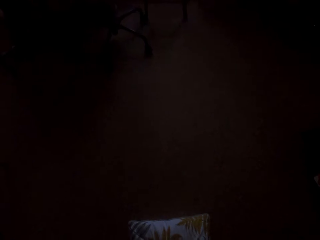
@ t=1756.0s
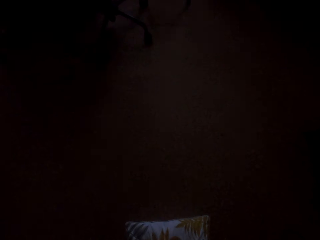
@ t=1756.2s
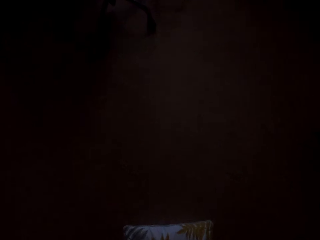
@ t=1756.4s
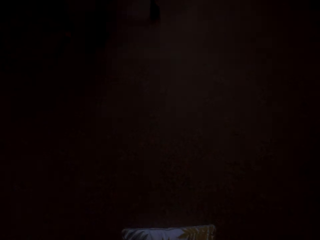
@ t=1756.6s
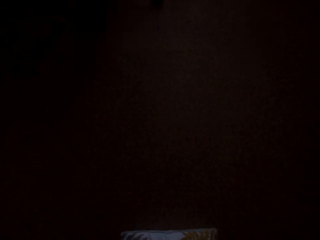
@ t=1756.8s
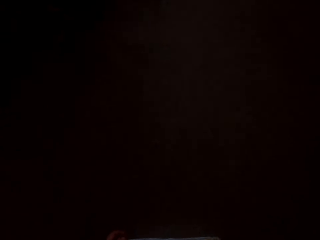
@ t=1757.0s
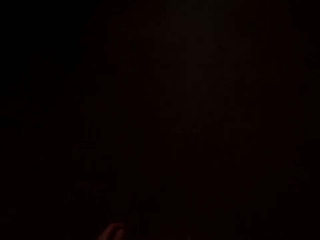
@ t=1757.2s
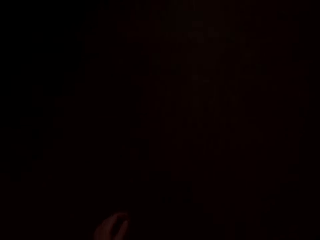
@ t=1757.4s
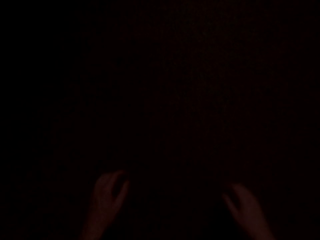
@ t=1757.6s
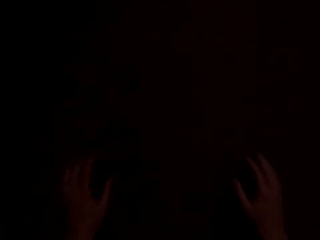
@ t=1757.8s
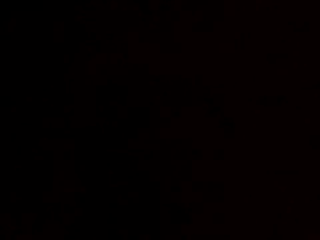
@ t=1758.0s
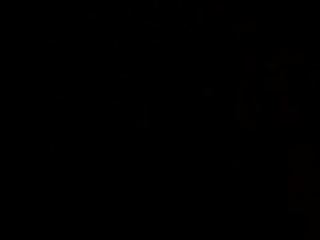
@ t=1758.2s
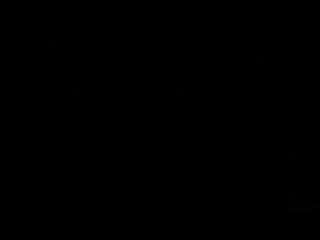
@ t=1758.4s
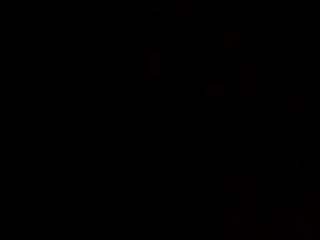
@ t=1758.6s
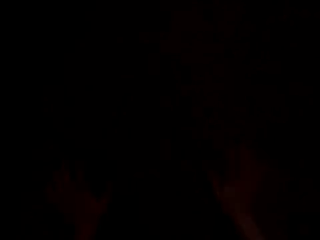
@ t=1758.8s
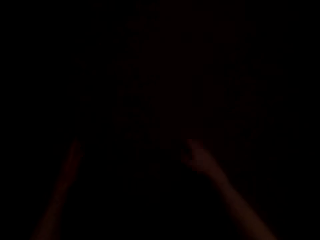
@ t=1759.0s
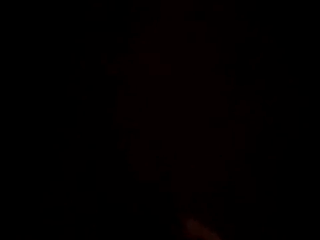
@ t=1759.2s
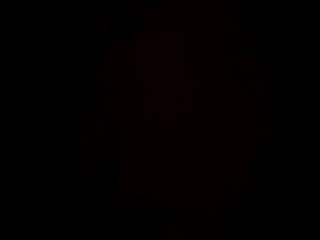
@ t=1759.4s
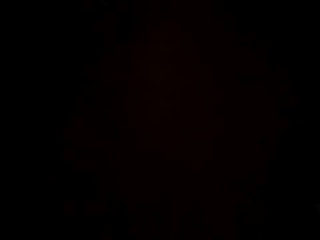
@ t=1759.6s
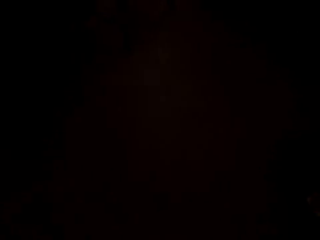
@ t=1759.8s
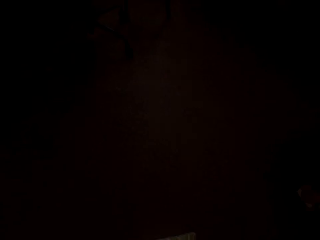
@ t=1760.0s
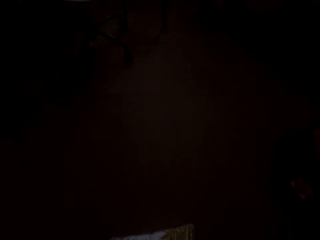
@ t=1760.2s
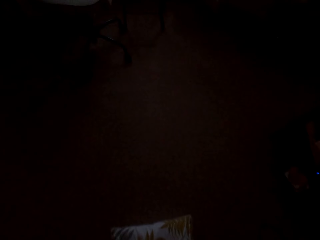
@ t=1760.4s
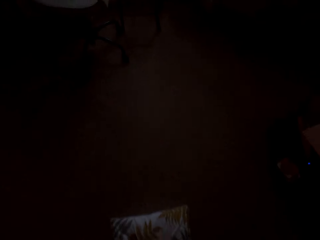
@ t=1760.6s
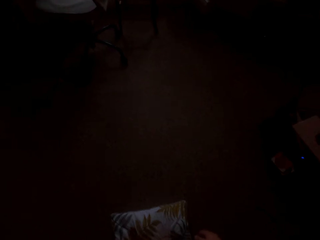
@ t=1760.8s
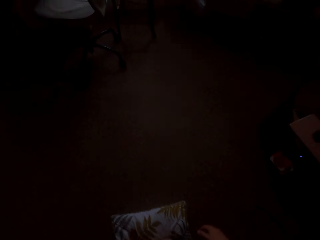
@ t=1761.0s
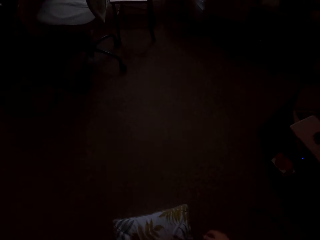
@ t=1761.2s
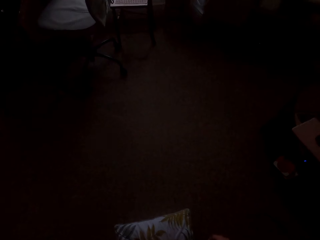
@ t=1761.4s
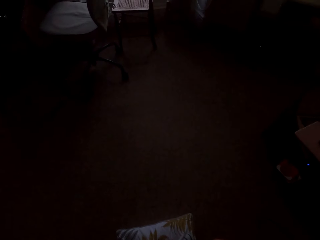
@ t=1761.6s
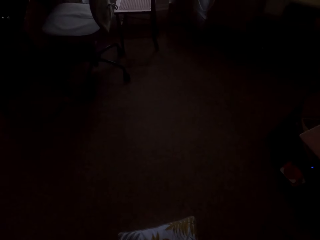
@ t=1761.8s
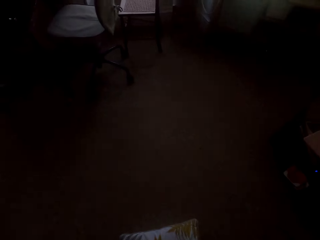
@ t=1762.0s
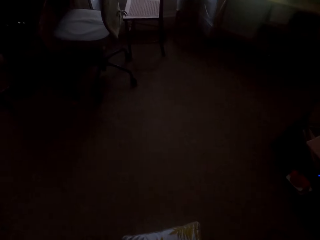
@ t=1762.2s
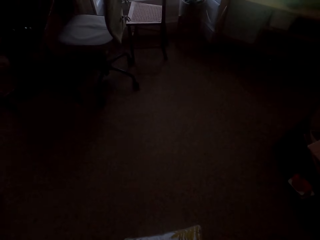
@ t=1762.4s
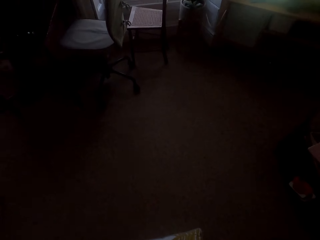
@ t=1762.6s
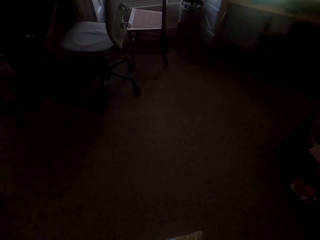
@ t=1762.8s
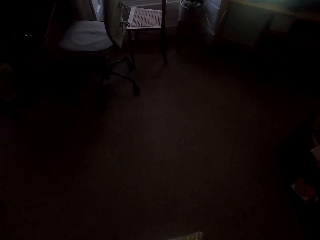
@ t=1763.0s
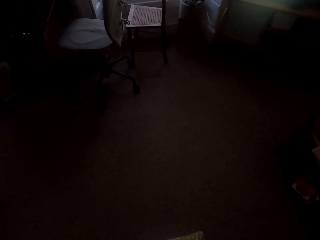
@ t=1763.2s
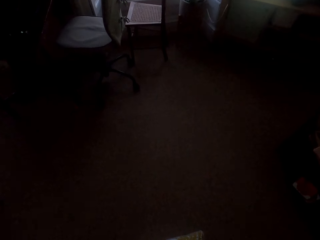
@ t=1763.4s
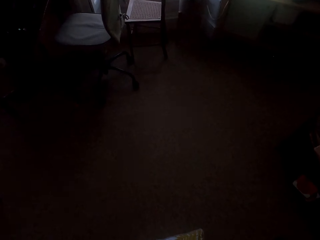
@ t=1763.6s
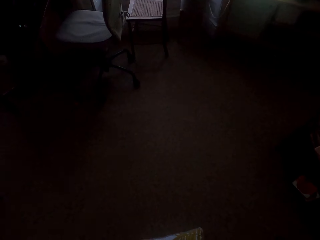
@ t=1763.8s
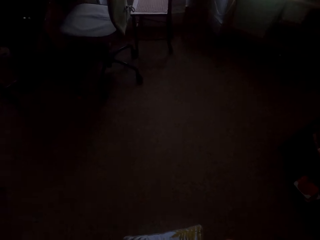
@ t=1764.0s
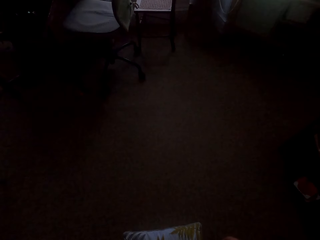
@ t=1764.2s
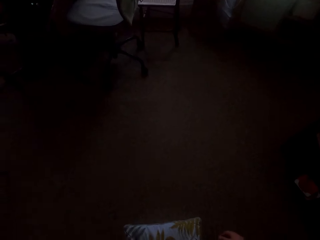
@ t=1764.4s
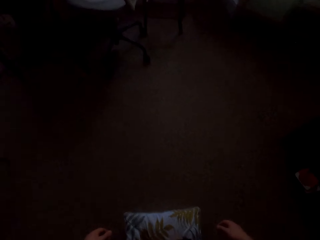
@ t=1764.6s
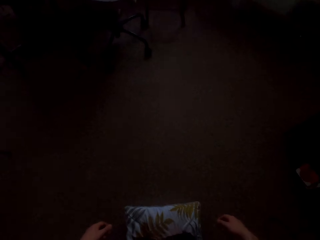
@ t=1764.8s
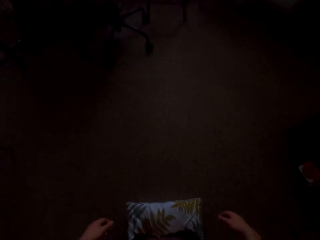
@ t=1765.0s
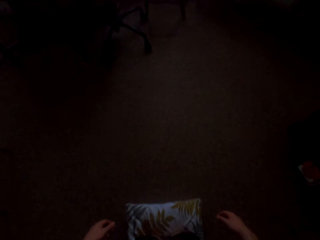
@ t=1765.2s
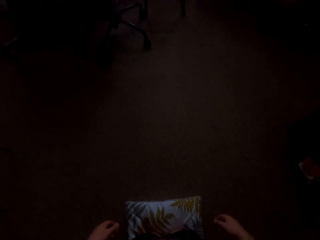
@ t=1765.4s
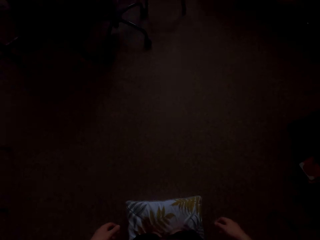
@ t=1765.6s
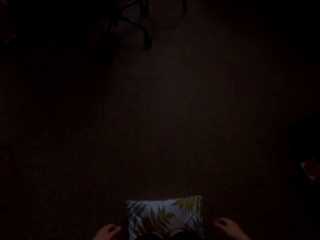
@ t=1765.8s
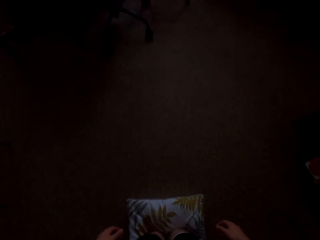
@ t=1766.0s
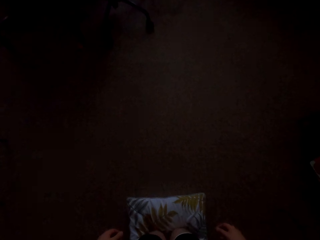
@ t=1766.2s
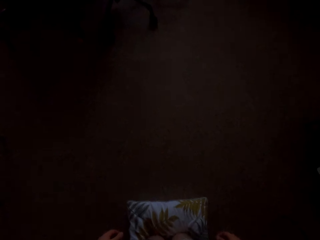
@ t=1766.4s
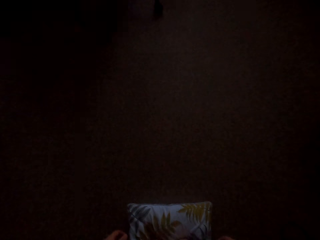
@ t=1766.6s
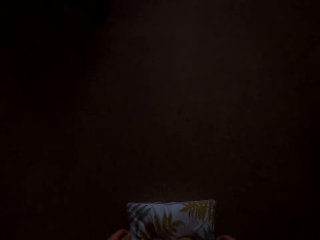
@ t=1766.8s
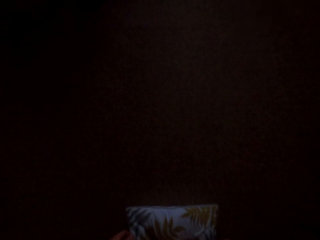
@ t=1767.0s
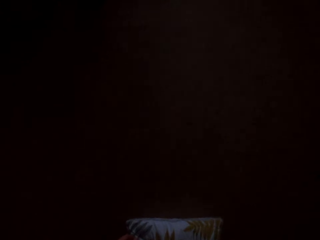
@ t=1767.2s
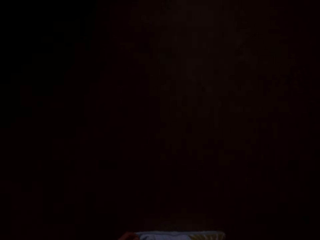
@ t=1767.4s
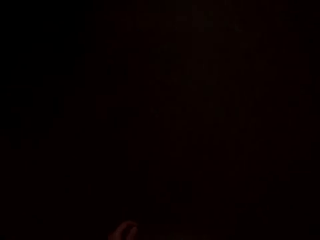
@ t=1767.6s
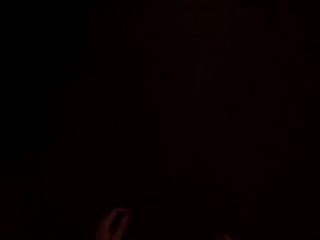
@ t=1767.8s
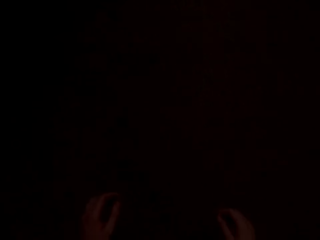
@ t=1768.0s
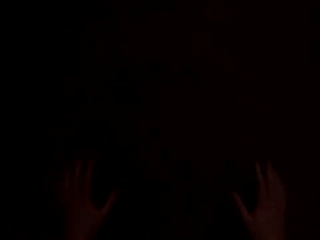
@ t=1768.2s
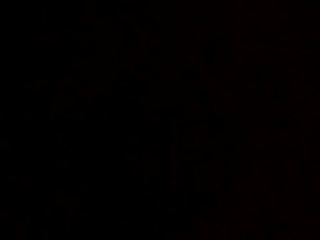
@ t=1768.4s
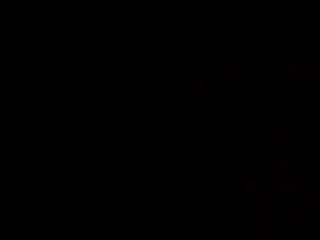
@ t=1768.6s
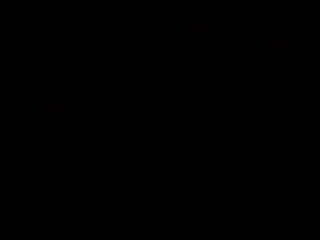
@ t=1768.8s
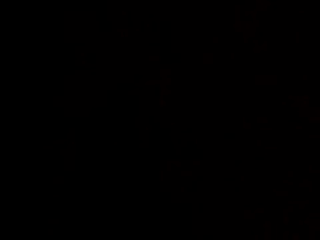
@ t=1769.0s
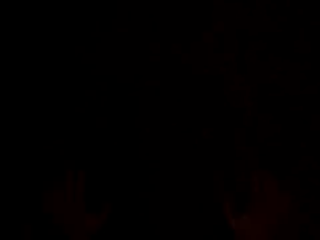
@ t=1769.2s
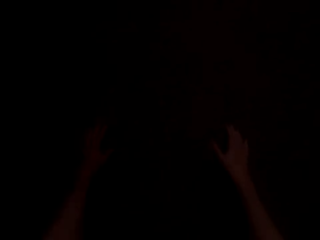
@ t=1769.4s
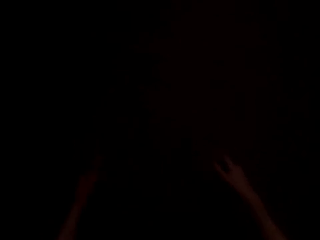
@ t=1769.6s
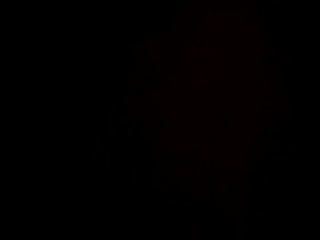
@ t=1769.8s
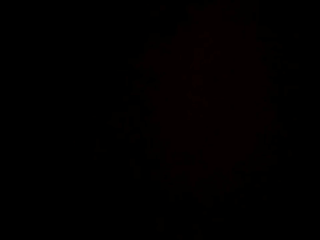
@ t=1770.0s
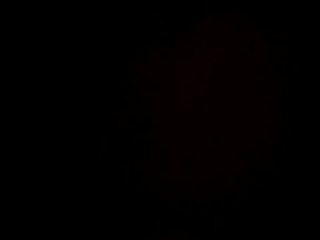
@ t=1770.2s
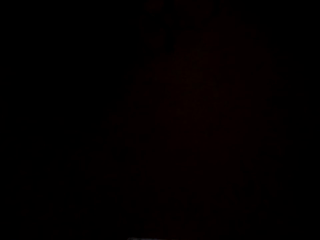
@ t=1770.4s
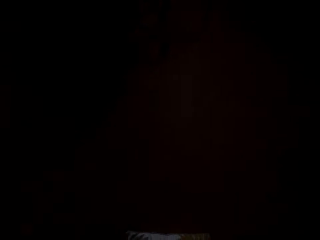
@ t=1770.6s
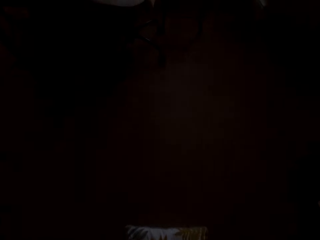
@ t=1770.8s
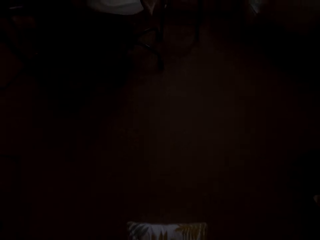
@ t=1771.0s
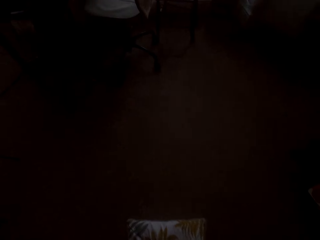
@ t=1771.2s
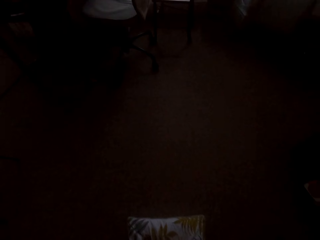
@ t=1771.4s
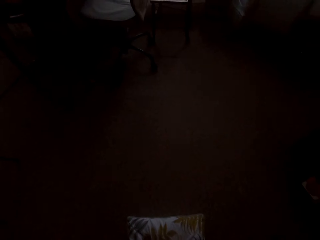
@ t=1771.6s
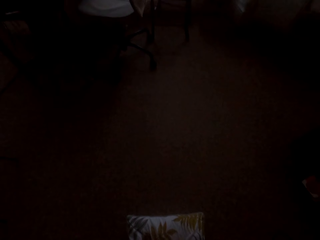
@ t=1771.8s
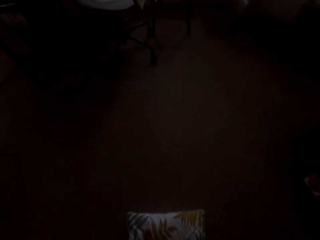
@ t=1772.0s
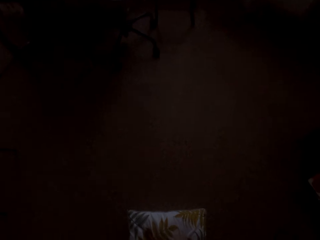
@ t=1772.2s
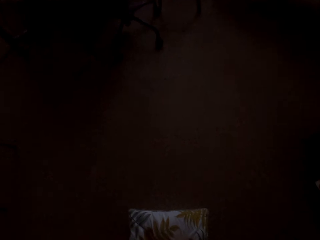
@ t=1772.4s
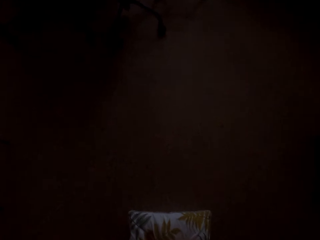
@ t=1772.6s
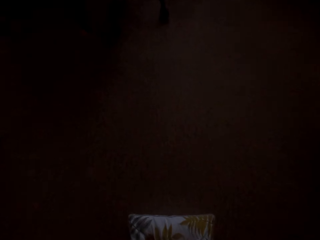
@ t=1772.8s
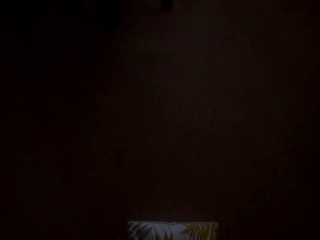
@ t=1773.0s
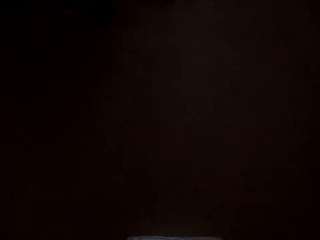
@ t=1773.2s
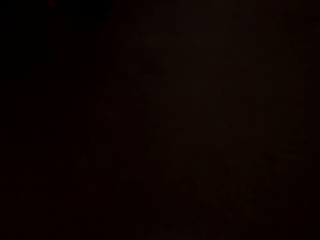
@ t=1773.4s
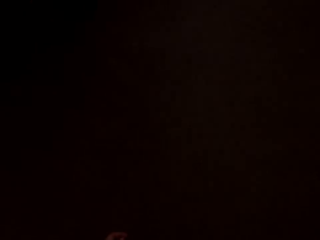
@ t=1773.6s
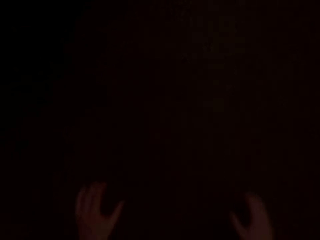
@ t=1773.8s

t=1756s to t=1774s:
The camera wearer stretches out.

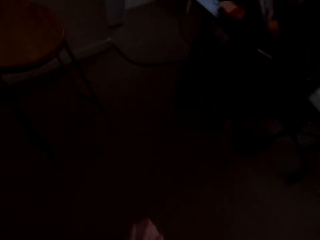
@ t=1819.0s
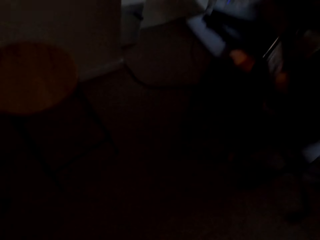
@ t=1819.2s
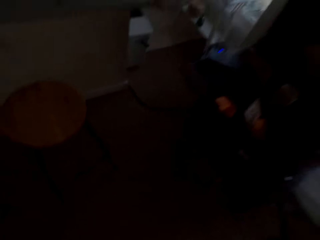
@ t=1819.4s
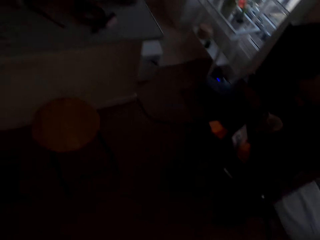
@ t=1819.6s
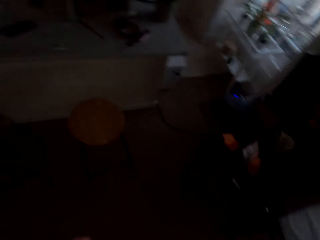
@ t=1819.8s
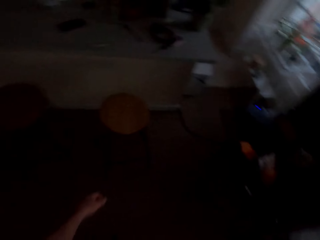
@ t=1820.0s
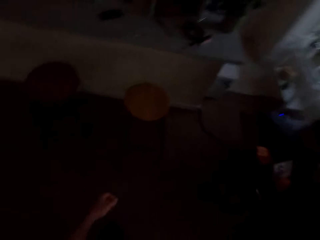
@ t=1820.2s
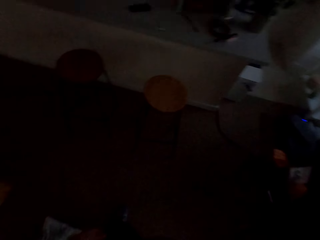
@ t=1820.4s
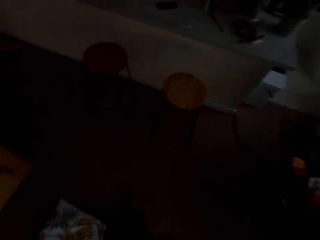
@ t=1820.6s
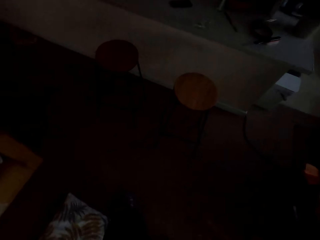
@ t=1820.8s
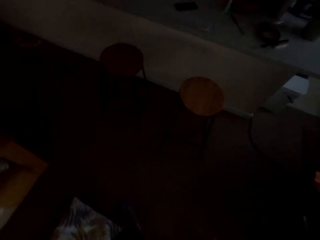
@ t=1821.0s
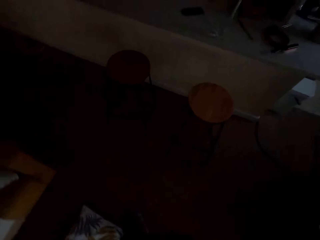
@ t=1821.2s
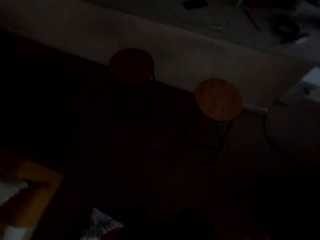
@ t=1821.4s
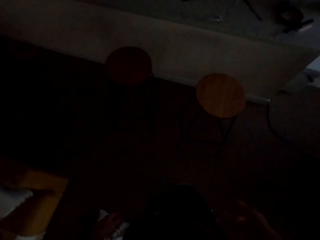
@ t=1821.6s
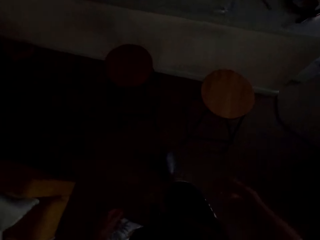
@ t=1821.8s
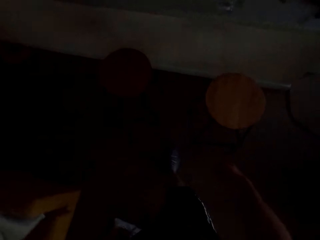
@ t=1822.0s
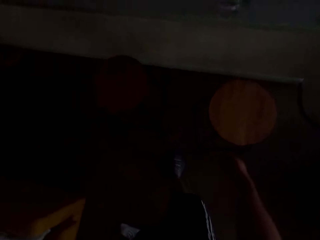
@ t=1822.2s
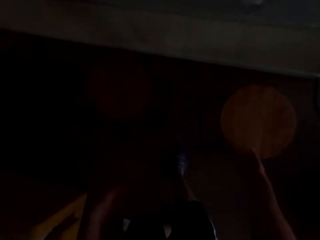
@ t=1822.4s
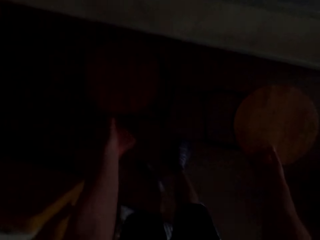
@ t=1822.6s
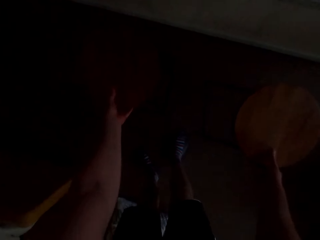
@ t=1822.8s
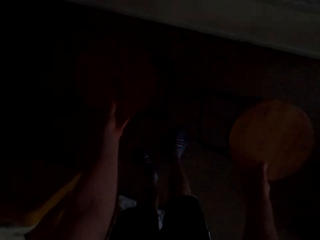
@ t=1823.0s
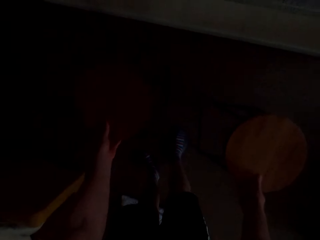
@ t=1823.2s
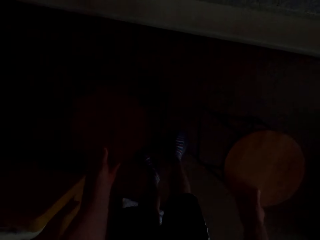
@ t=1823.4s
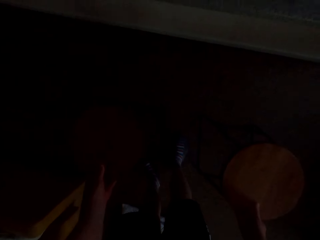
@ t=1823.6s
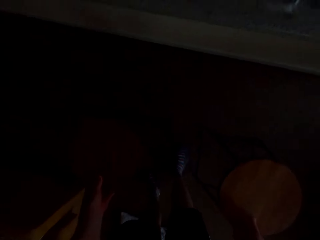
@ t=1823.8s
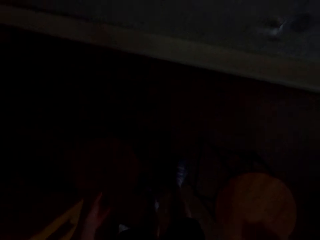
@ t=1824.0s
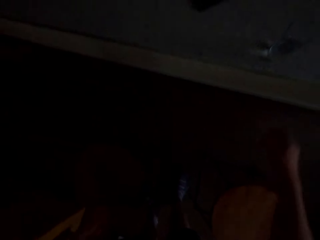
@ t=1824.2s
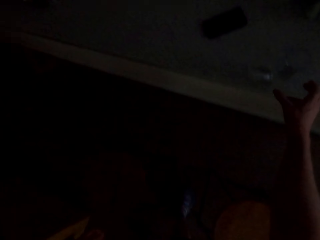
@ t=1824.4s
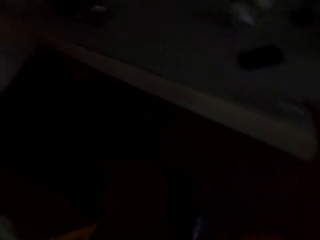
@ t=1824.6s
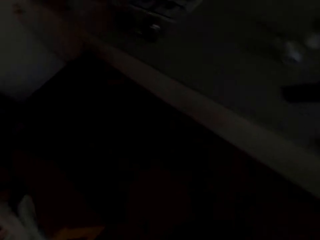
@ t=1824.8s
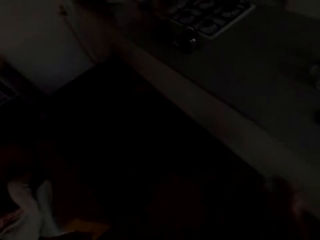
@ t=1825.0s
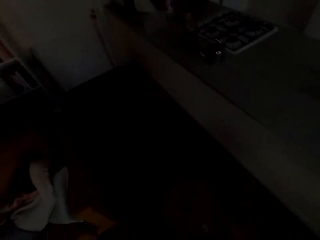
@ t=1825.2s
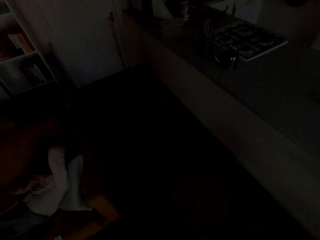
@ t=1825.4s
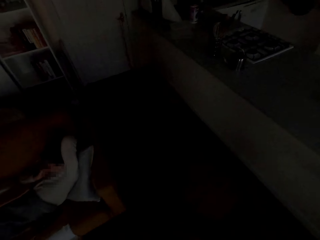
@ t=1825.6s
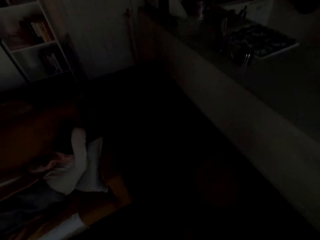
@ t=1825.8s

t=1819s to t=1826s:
The camera wearer stands up from the pillow. They pull the stools.
